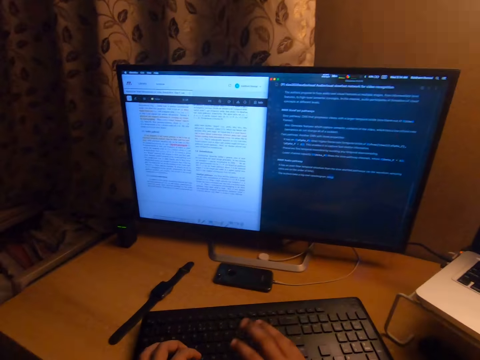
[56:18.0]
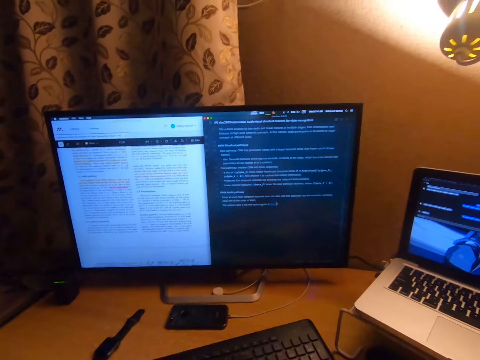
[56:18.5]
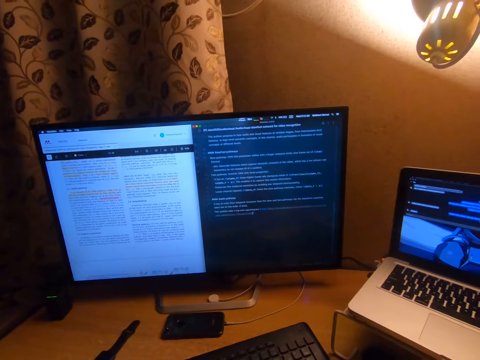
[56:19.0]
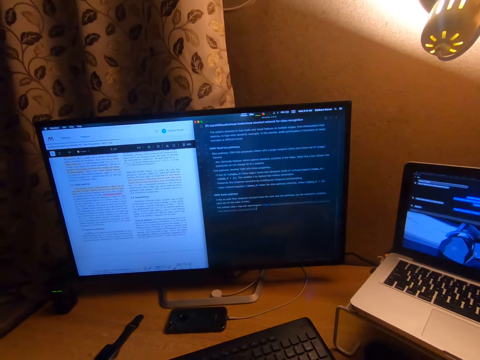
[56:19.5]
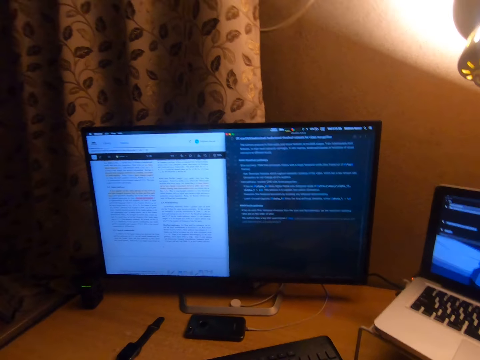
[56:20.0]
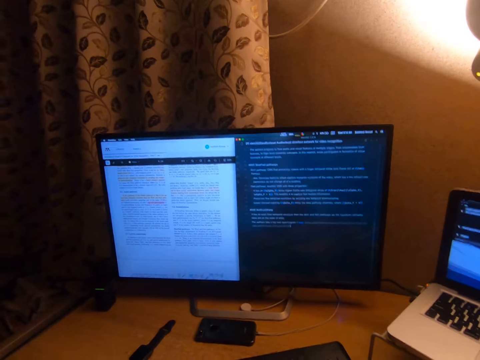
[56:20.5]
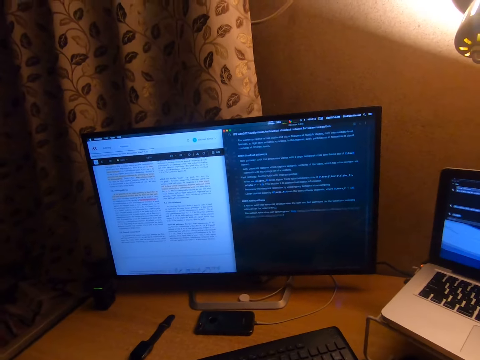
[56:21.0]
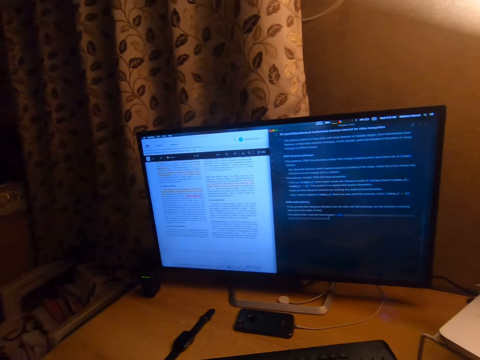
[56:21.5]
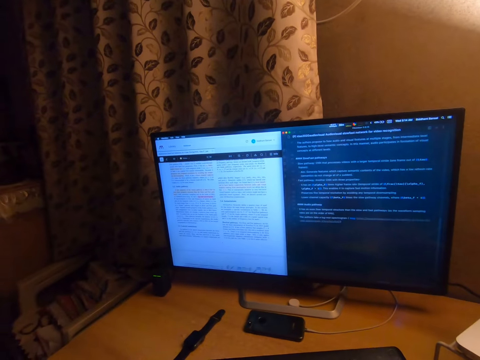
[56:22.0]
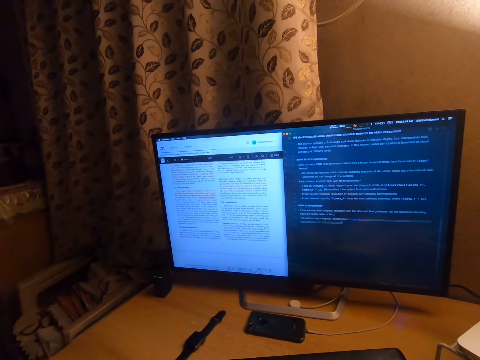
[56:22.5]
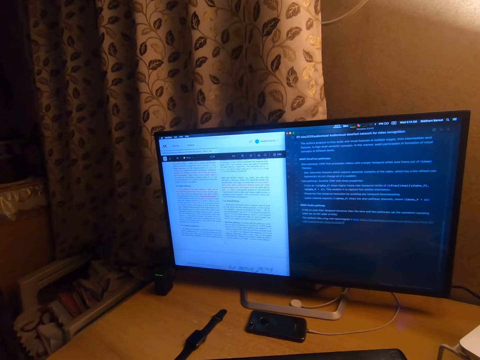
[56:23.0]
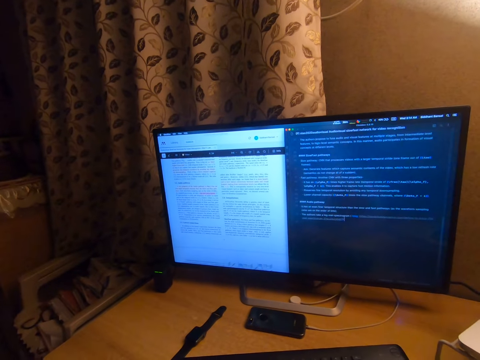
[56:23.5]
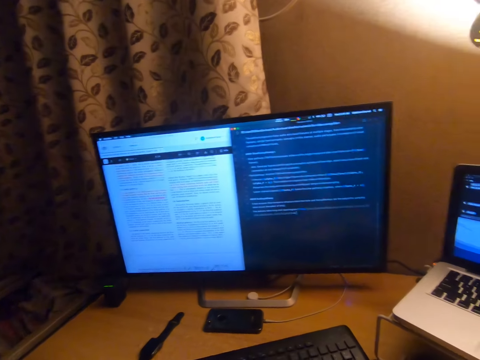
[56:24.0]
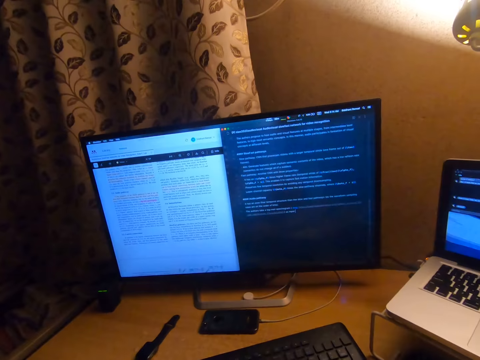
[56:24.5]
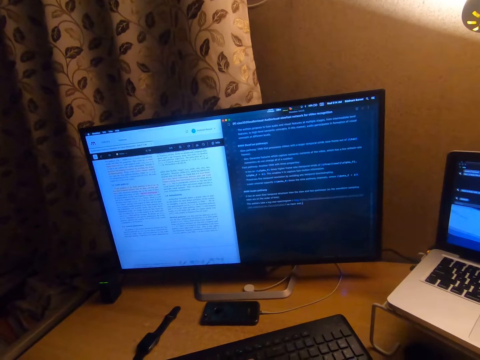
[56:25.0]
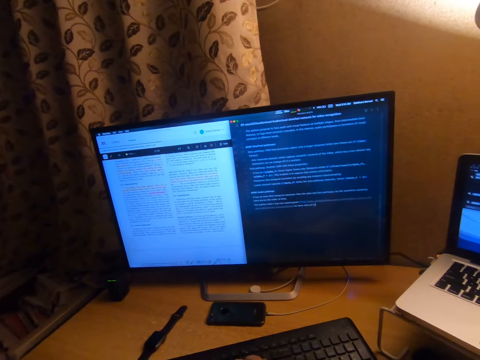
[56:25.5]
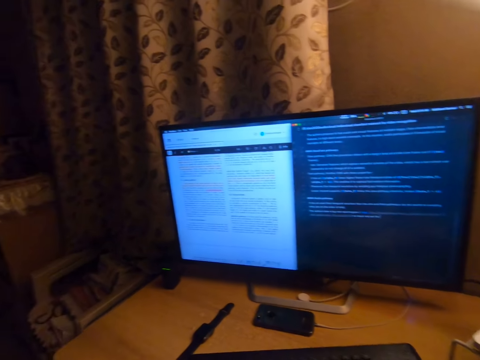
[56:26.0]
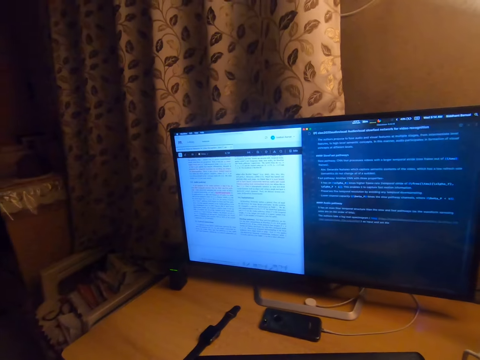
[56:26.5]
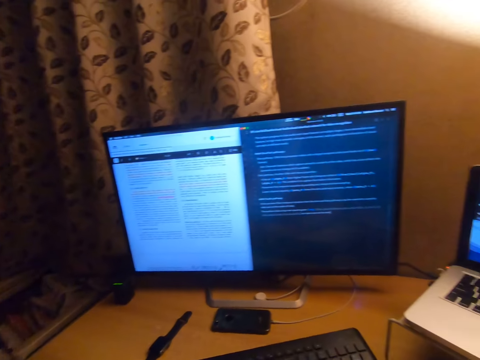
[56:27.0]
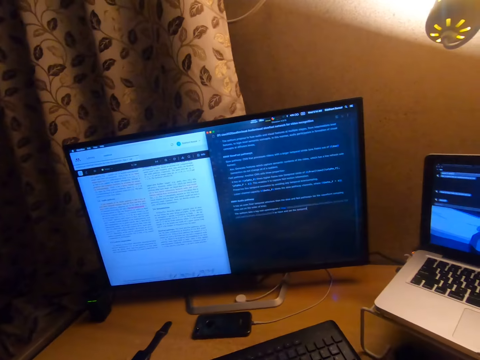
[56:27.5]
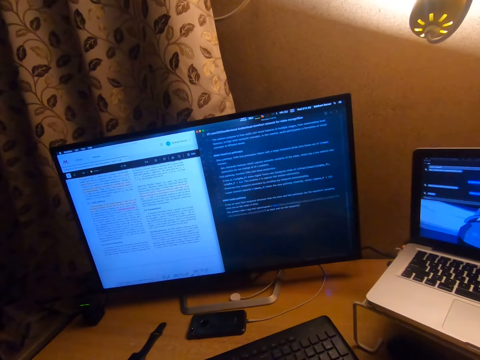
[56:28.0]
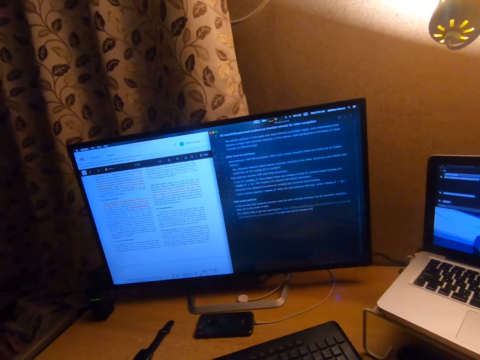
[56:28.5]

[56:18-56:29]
The camera wearer looks at the desktop computer screen.

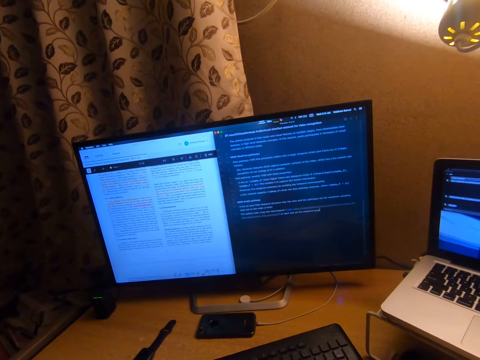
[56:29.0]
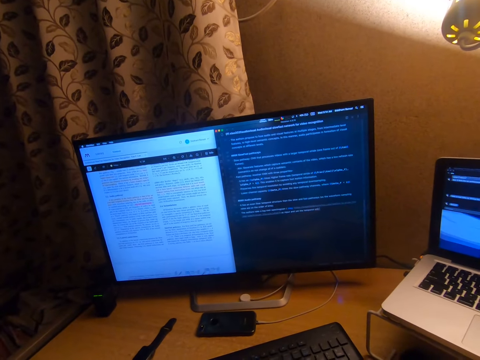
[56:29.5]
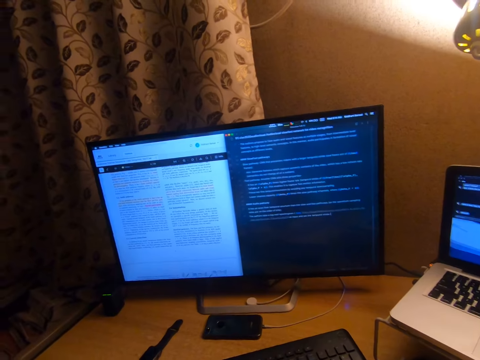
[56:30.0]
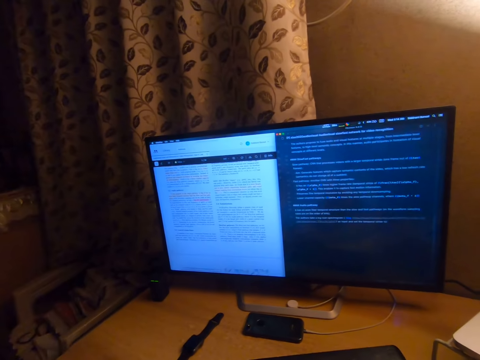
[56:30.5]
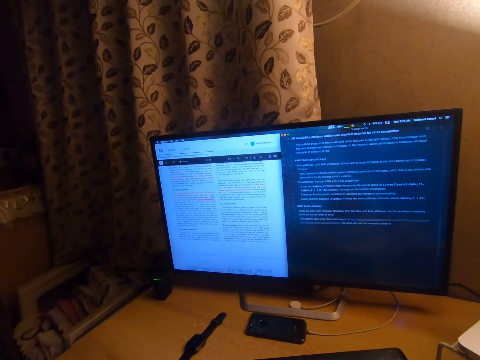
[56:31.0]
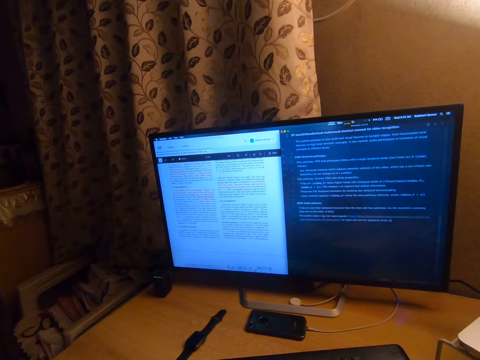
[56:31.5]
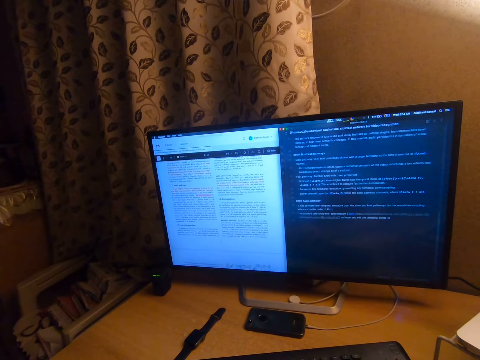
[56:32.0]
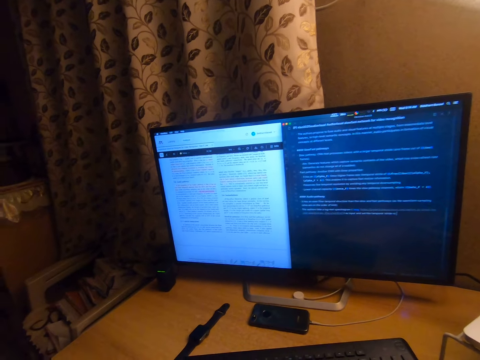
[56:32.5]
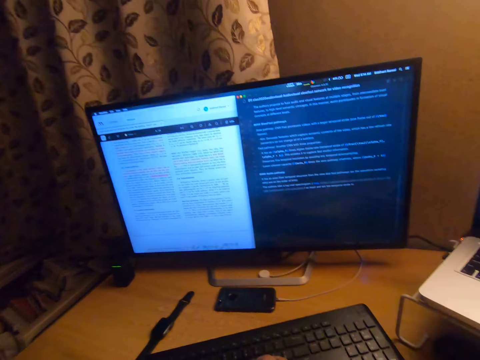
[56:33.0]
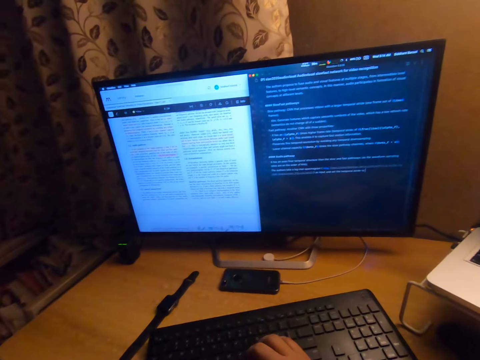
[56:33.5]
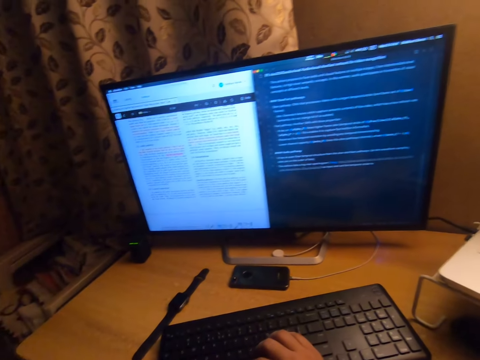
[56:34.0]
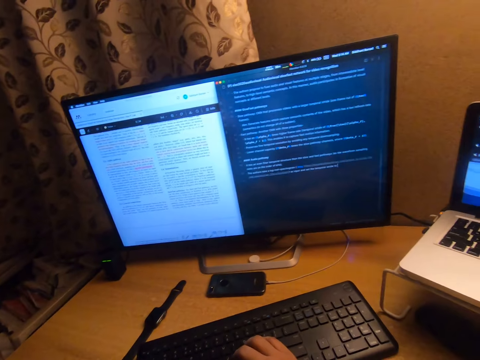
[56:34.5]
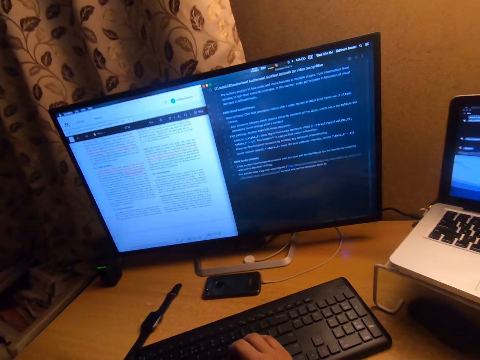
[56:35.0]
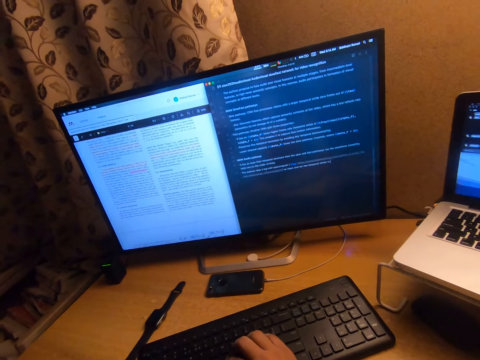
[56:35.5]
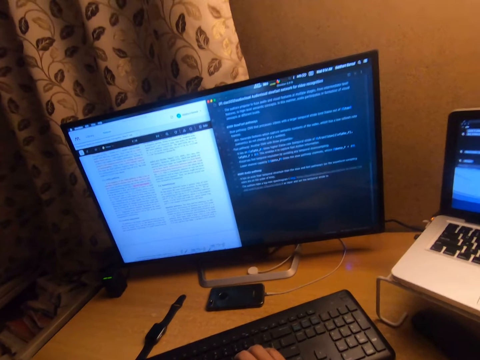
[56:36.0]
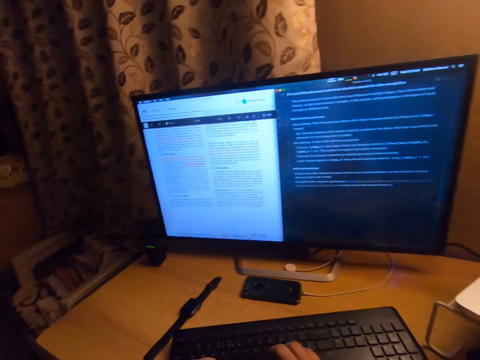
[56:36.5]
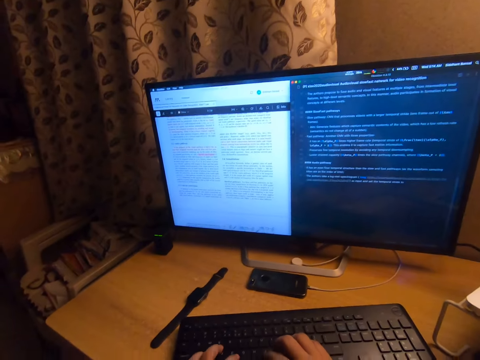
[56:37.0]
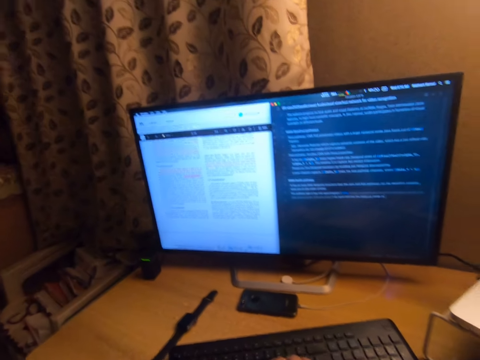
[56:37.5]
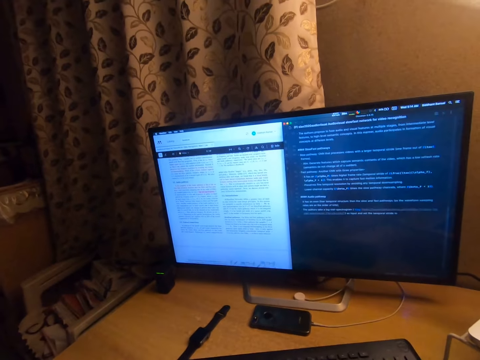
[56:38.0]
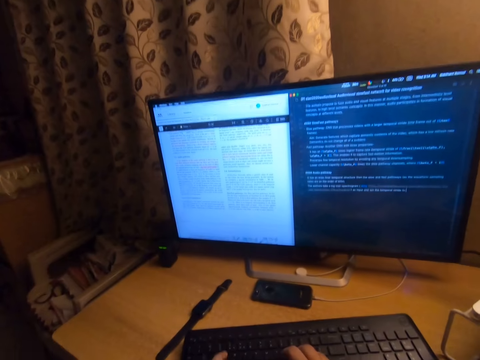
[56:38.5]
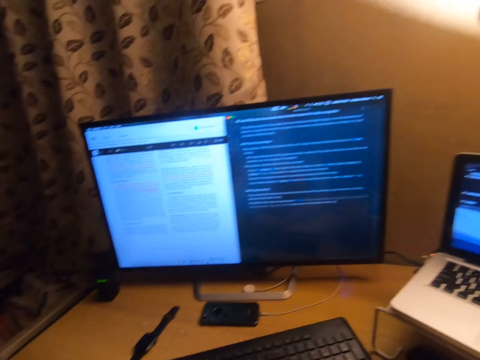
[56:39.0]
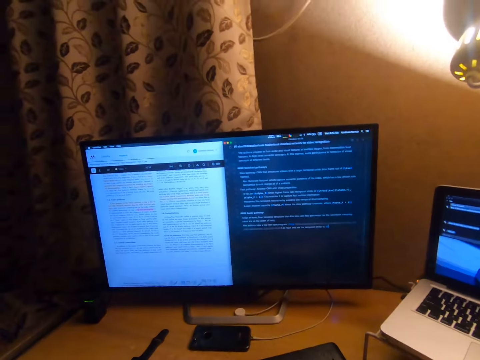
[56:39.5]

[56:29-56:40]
The camera wearer presses the keyboard on the table with her hands.

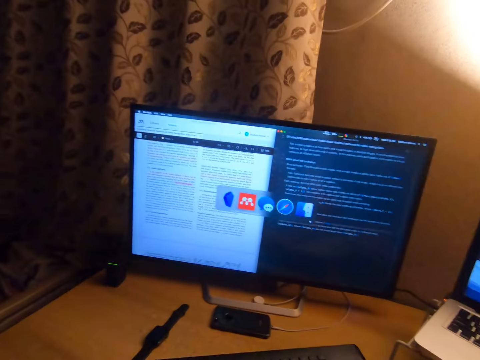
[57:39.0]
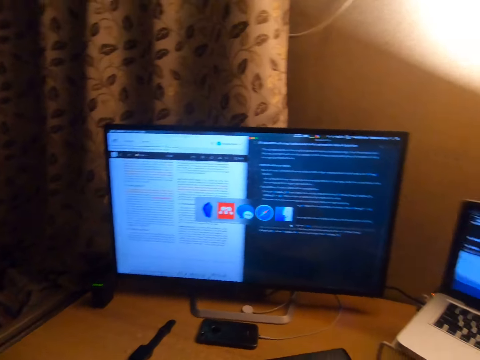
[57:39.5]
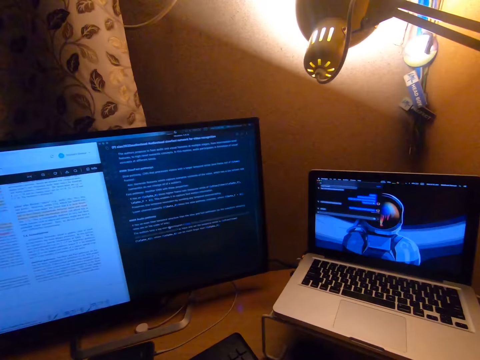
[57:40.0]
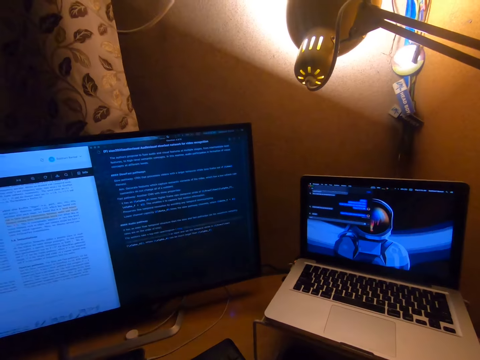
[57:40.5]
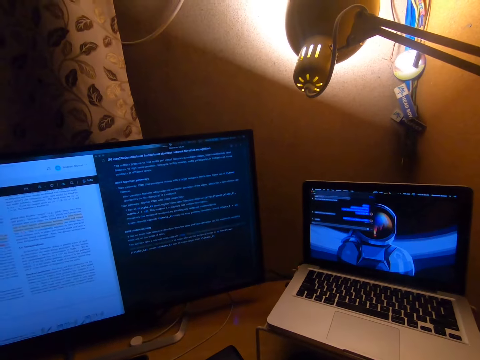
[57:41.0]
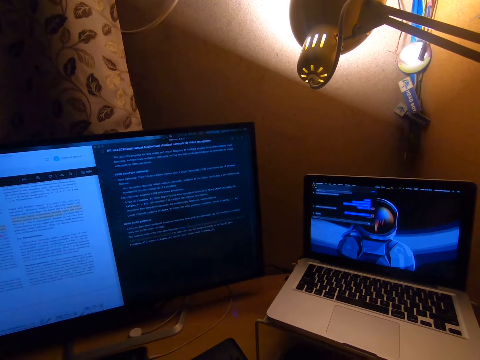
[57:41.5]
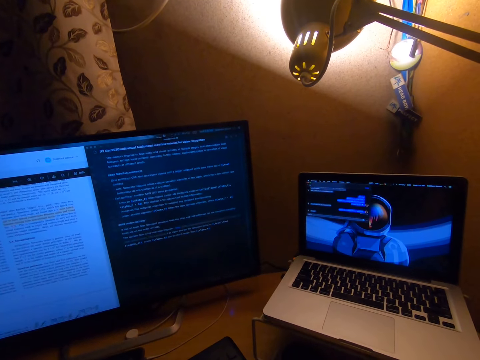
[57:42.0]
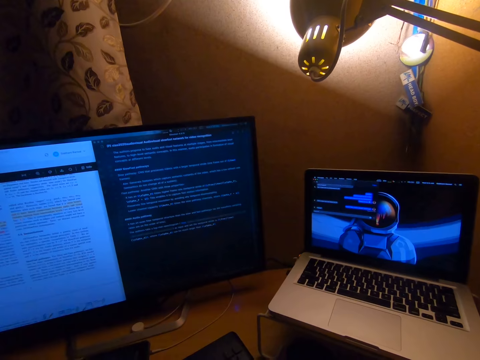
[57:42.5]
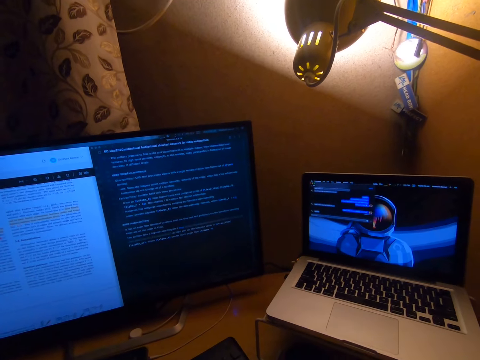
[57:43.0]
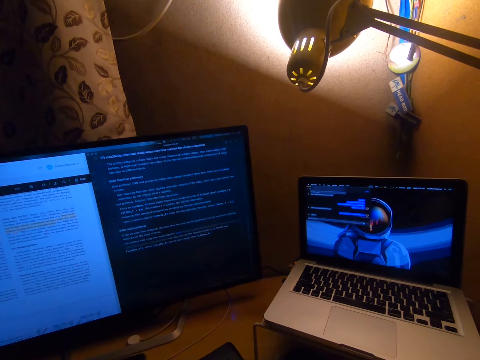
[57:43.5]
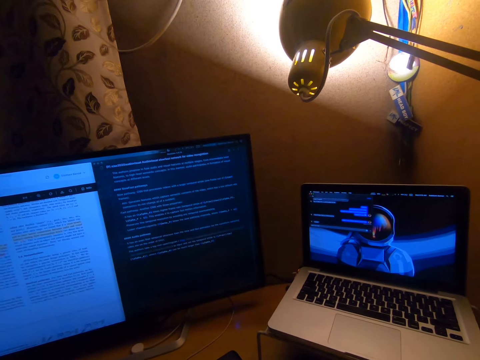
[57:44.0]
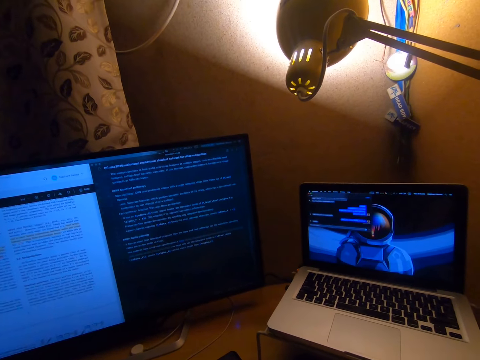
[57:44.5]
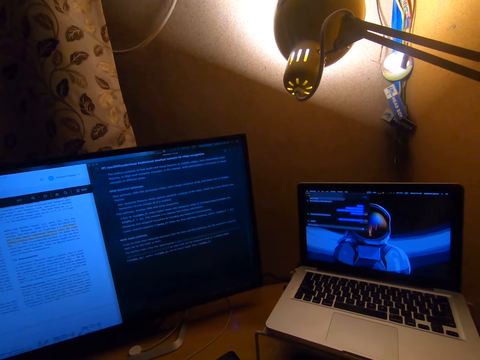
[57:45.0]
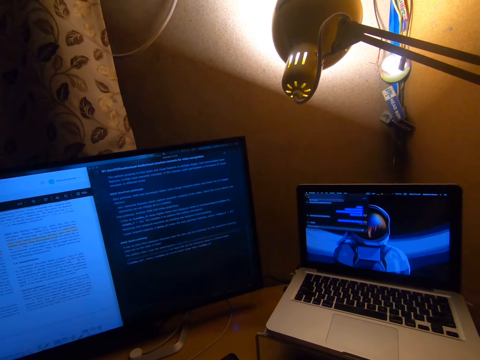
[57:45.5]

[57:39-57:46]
The camera wearer looks at the laptop.
